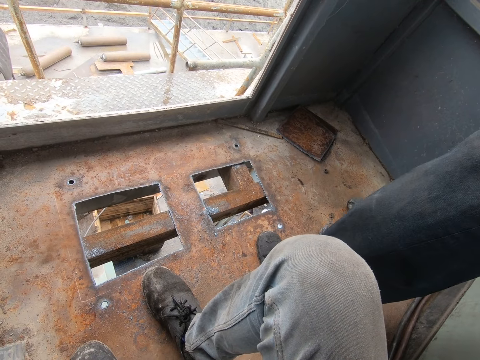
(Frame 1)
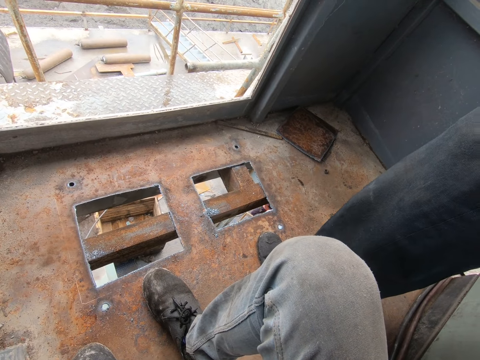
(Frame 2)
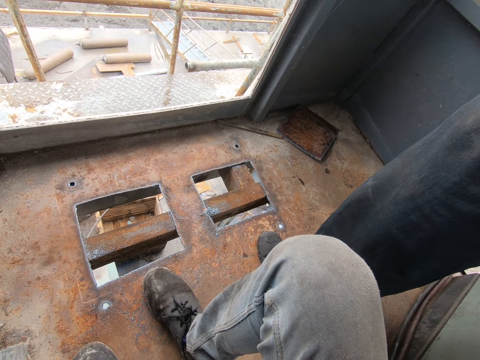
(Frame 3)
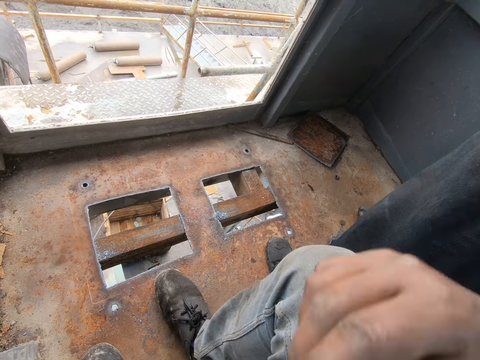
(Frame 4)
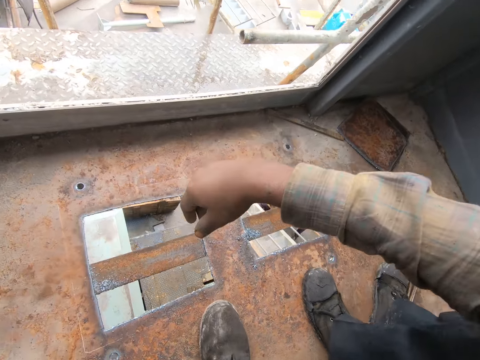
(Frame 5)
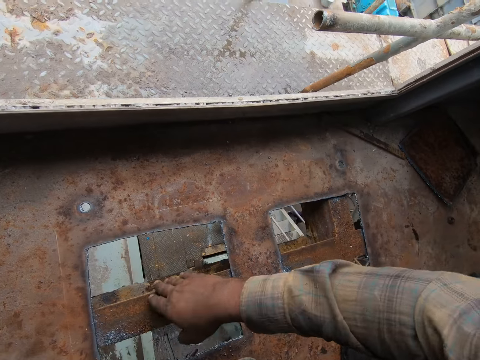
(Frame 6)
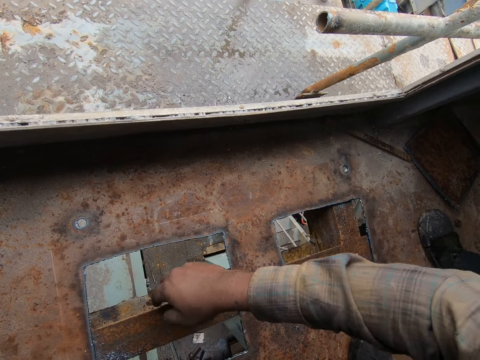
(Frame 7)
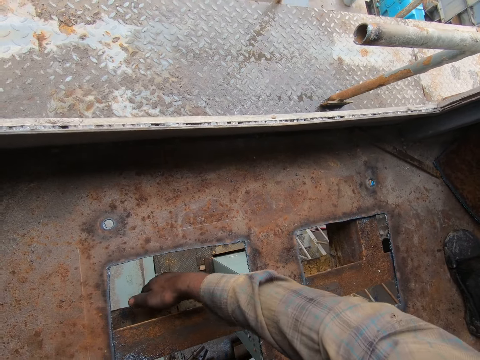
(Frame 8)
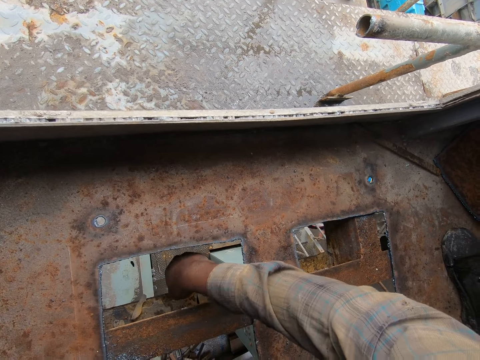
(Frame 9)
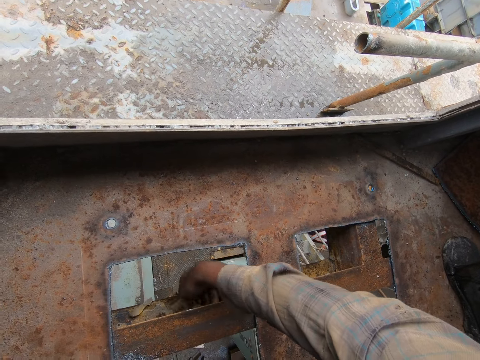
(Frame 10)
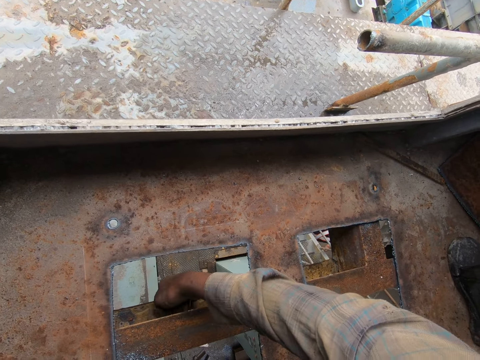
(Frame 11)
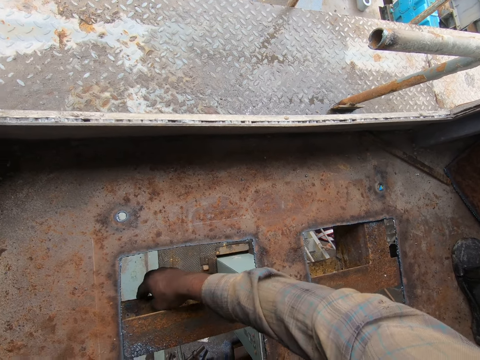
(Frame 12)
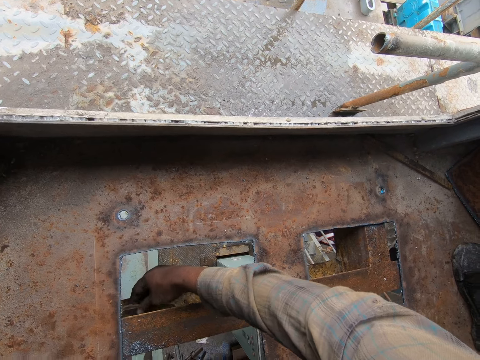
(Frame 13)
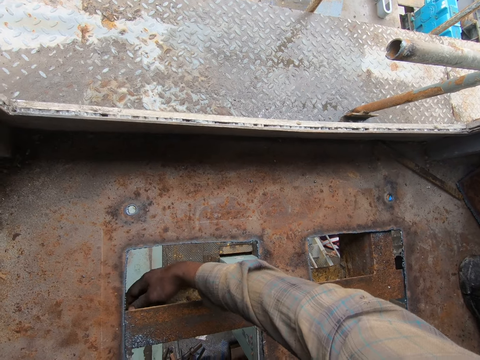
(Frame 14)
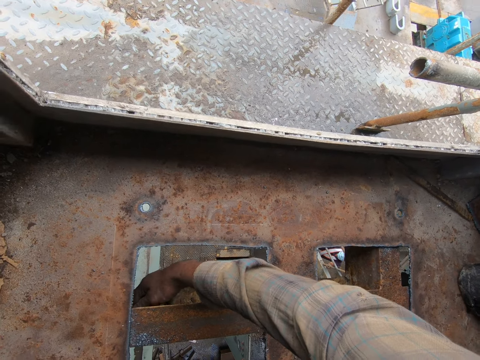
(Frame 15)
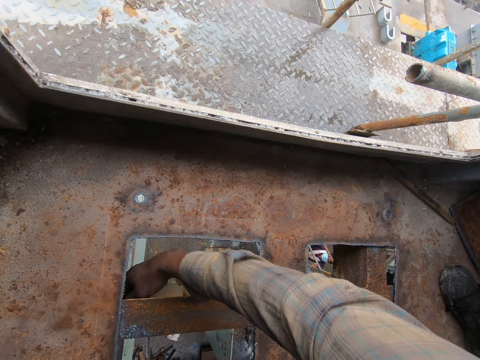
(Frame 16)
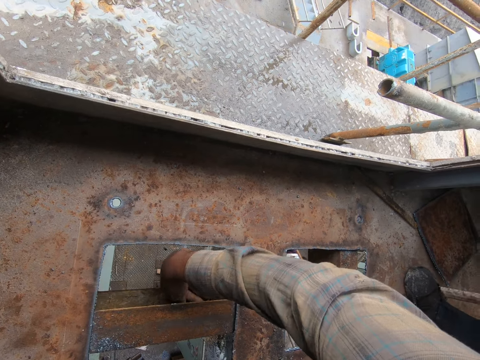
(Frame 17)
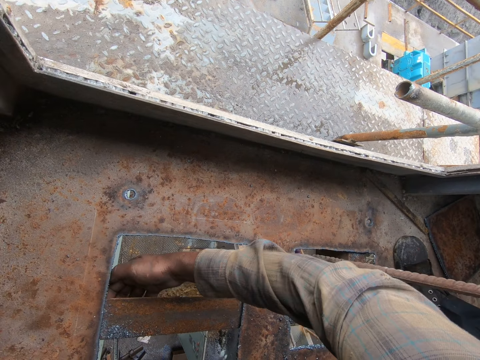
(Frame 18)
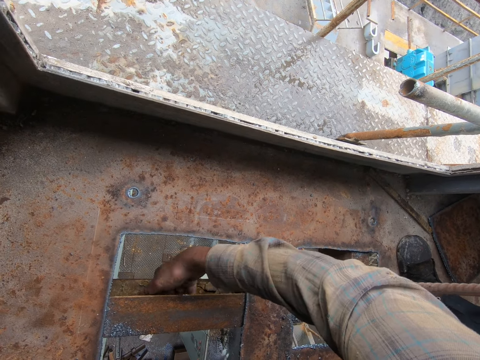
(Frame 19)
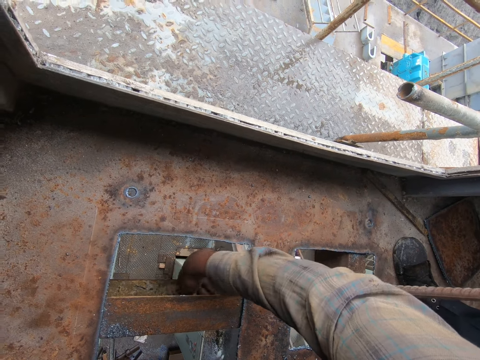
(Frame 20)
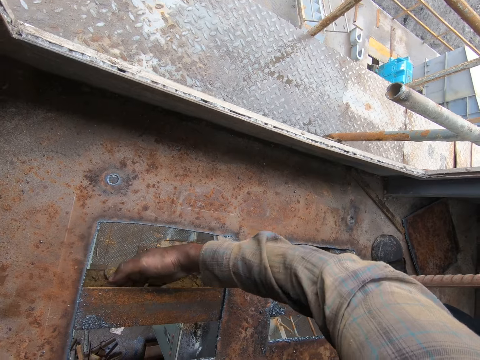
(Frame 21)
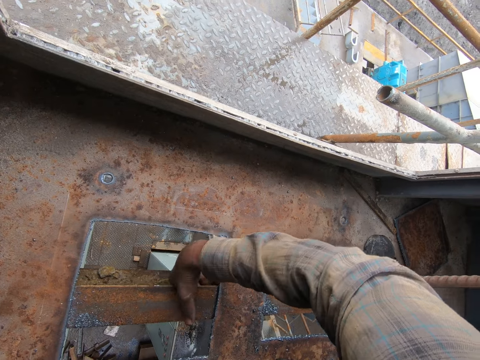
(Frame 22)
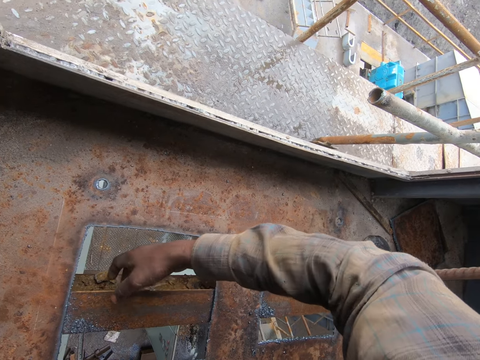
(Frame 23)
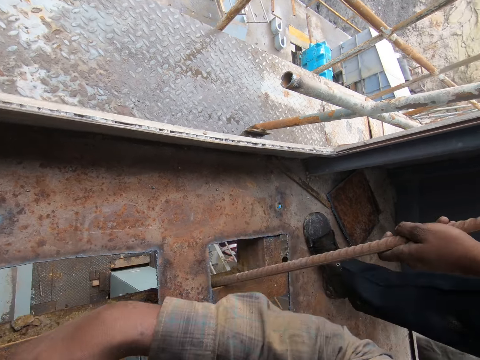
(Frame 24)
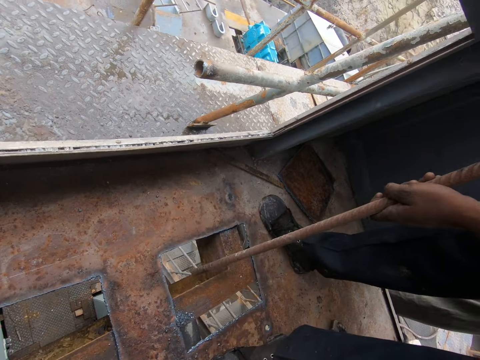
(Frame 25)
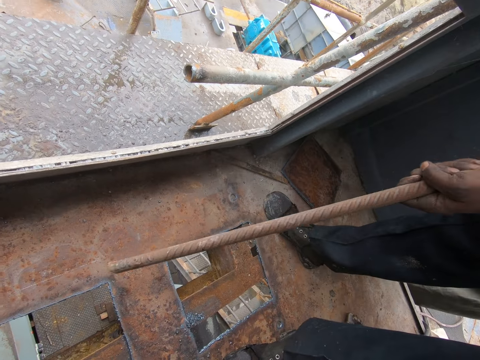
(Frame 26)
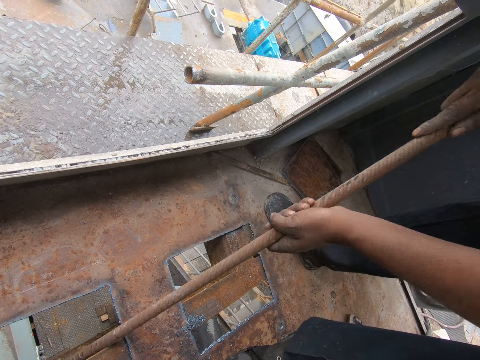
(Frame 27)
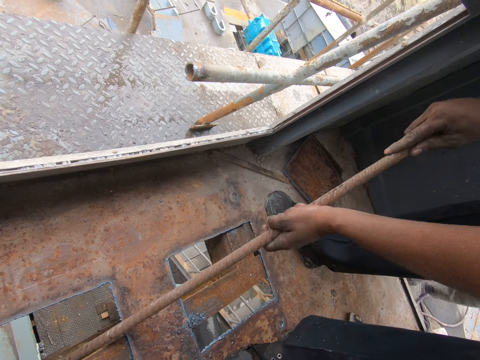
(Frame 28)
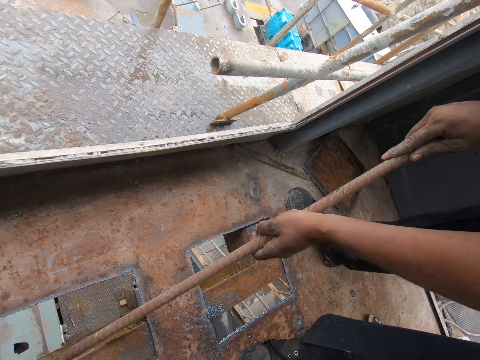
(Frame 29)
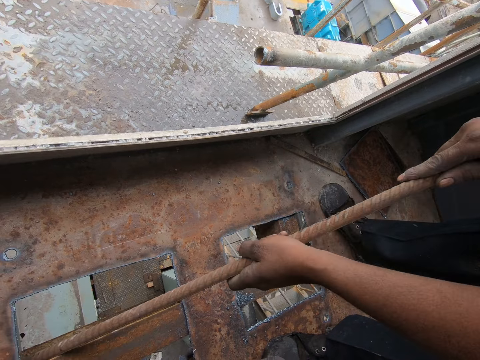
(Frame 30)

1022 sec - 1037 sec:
The camera wearer stares in the room. They remove dirt. They clean the lid with a hole with the right hand. They look around. A person cleans the hole with a metal pipe.

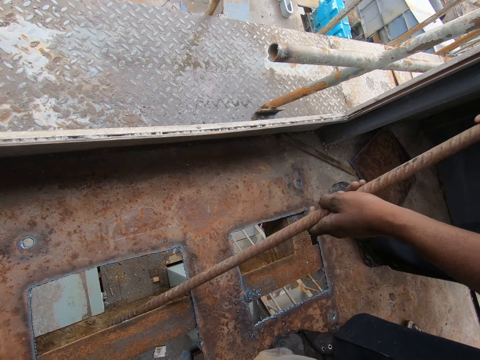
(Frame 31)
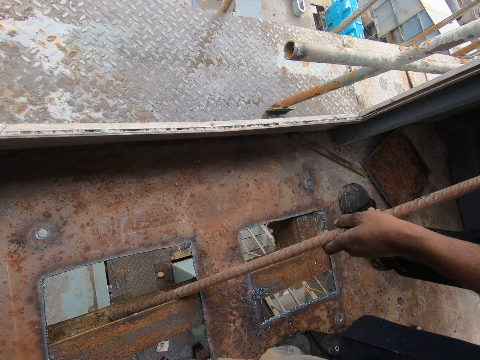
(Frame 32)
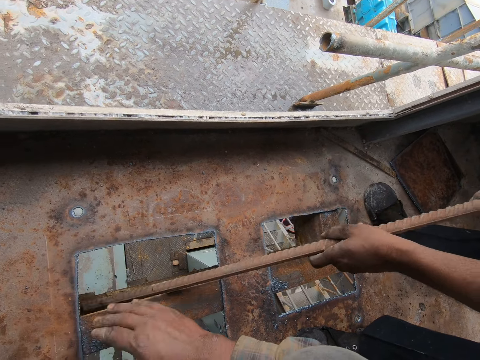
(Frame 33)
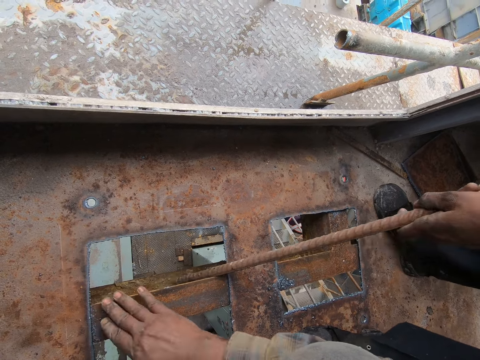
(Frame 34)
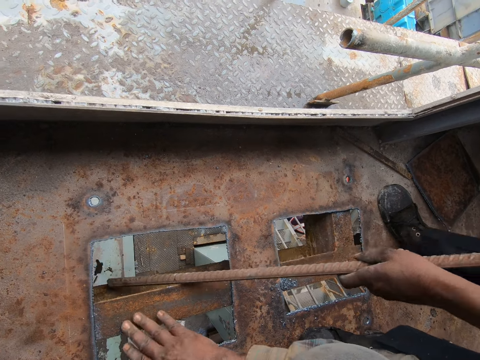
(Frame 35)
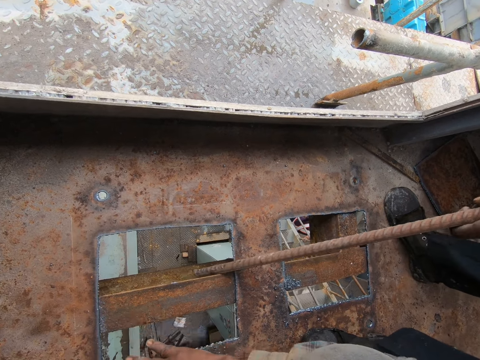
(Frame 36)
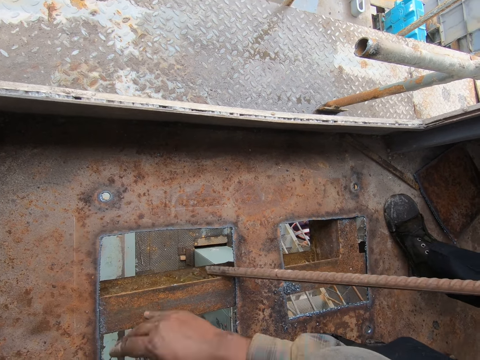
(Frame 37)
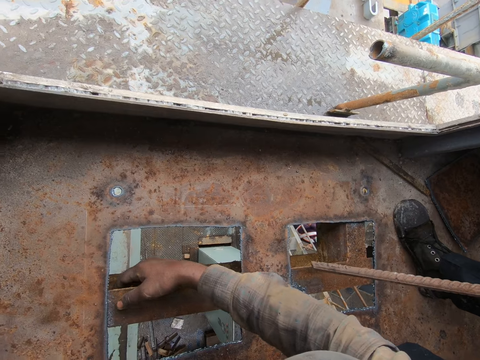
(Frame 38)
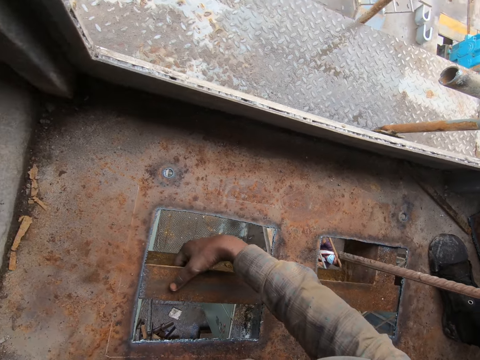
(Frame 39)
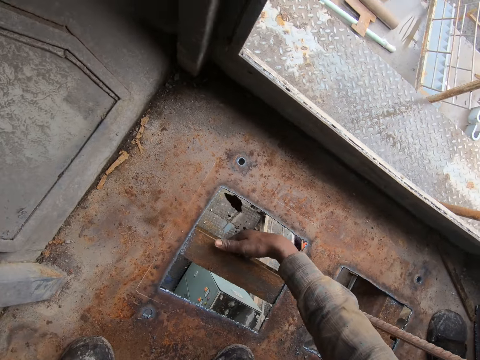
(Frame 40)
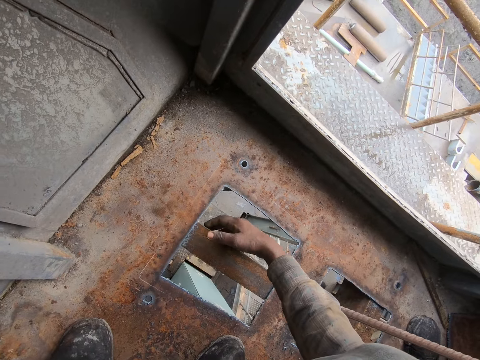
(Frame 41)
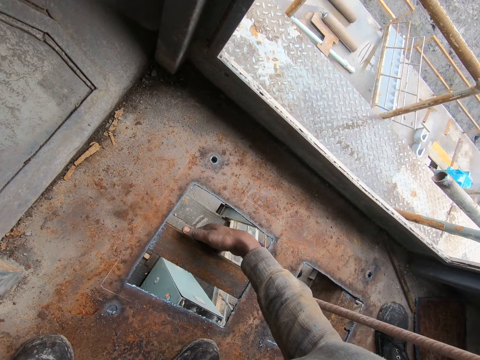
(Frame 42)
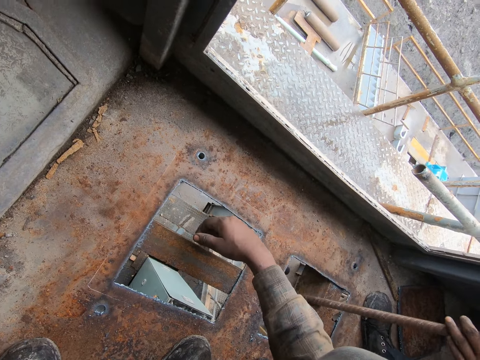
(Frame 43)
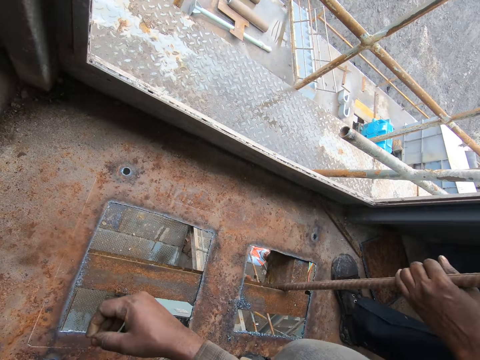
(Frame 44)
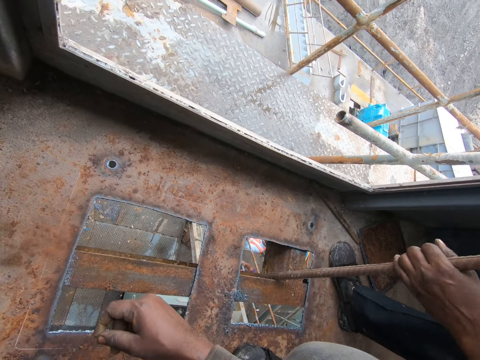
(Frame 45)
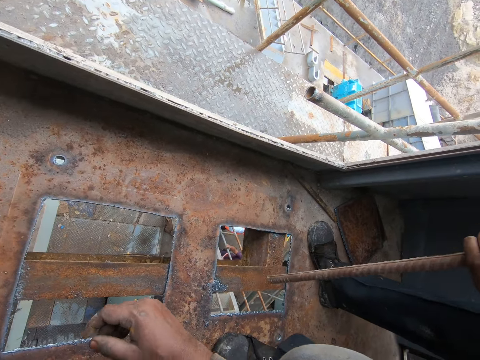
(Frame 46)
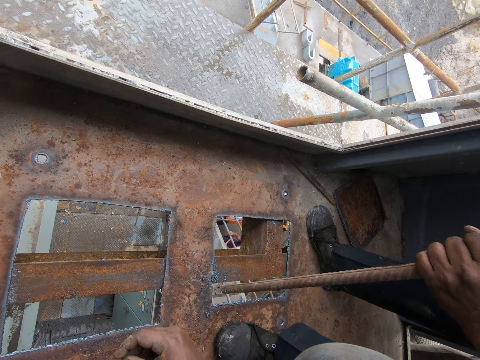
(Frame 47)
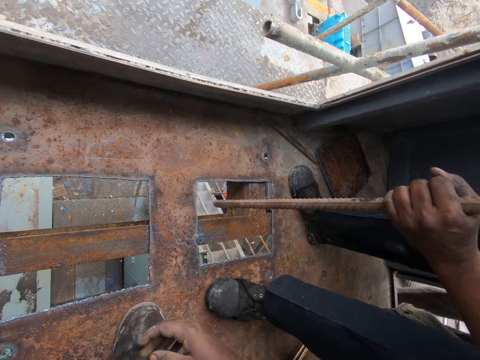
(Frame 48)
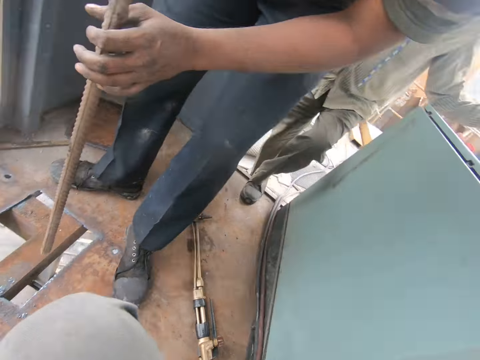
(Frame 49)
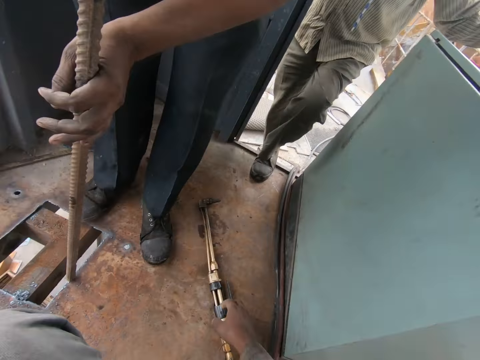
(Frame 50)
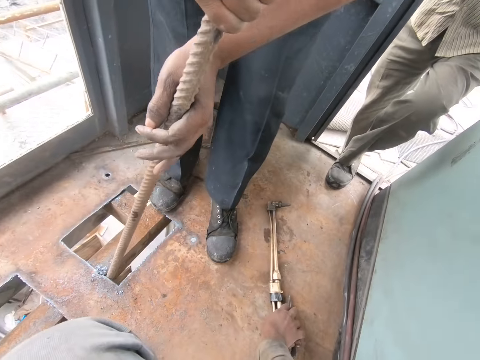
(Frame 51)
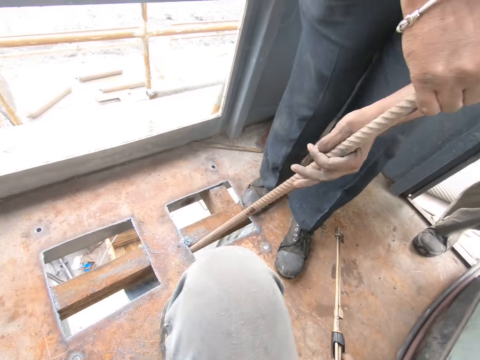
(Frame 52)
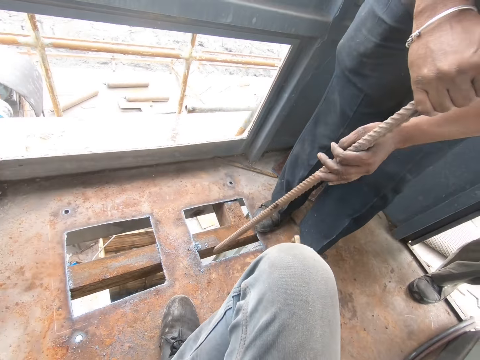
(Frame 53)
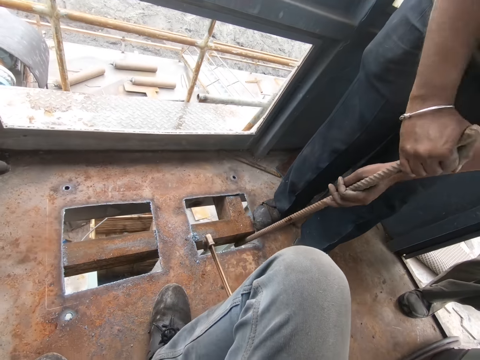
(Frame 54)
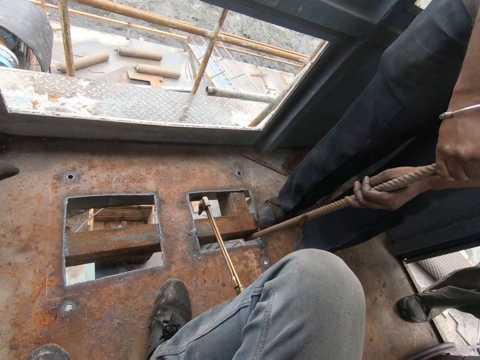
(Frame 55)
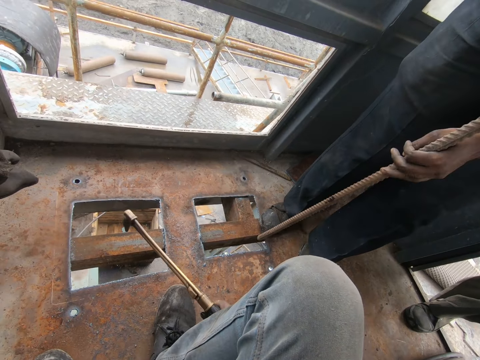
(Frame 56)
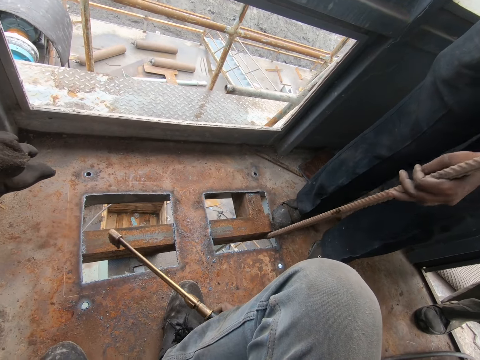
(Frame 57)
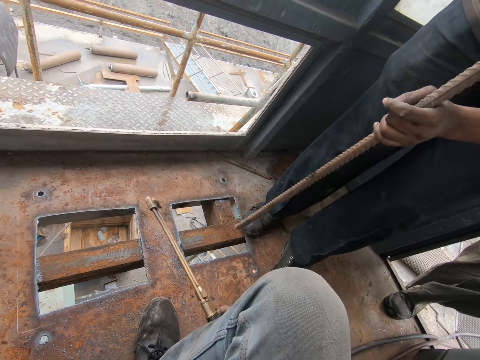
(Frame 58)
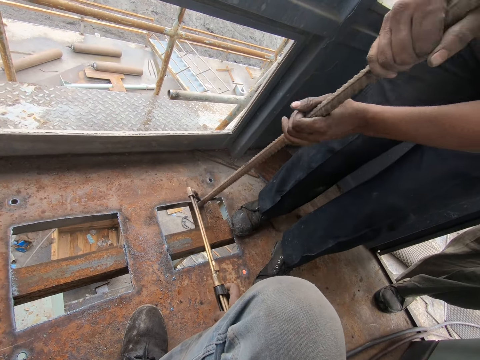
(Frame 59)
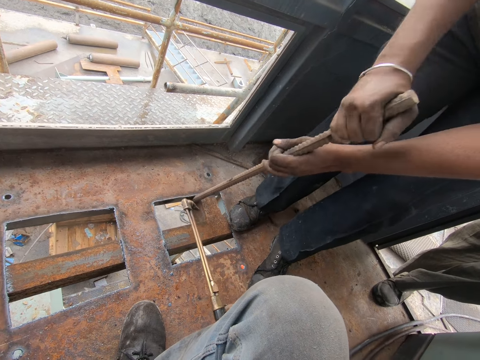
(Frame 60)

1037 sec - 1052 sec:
The camera wearer wipes the surface with his hand. He cleans the lid with a hole with the right hand. He looks around. A person cleans the hole with a metal pipe. The camera wearer picks up a blower and blows dirt with the blower.
